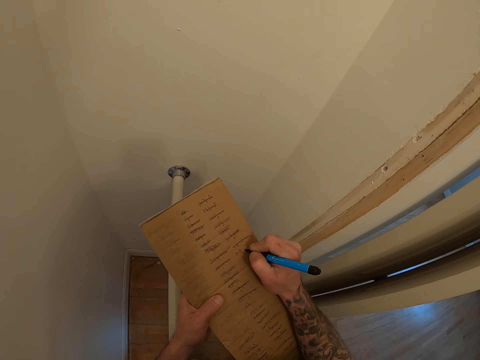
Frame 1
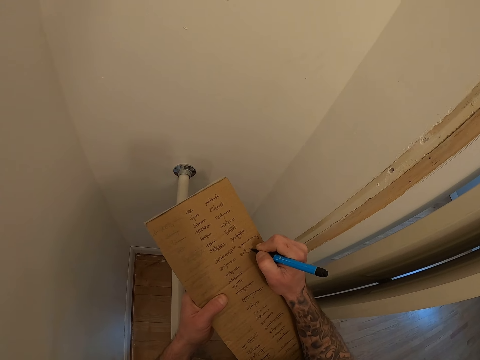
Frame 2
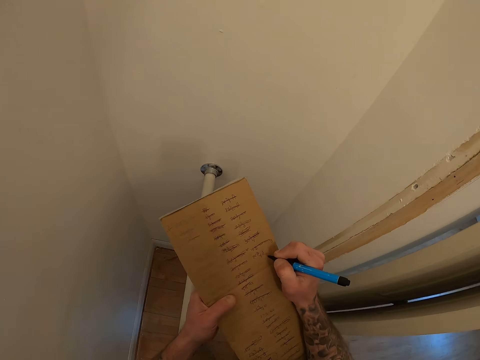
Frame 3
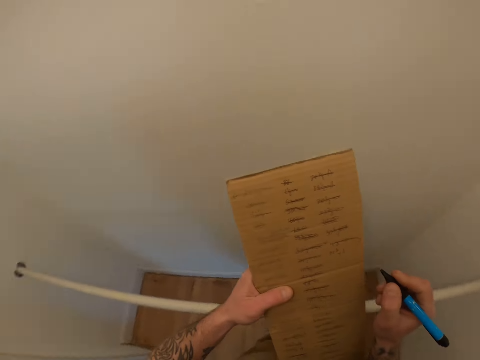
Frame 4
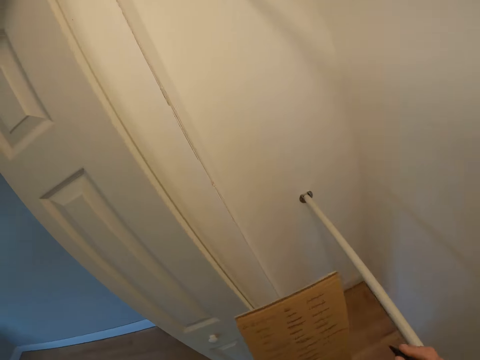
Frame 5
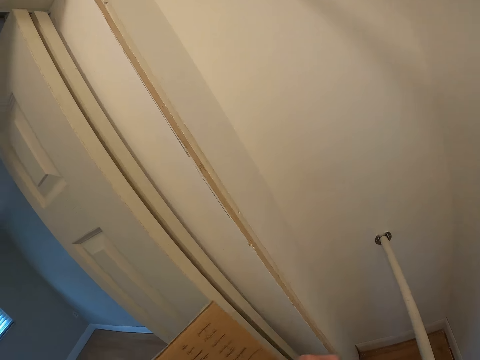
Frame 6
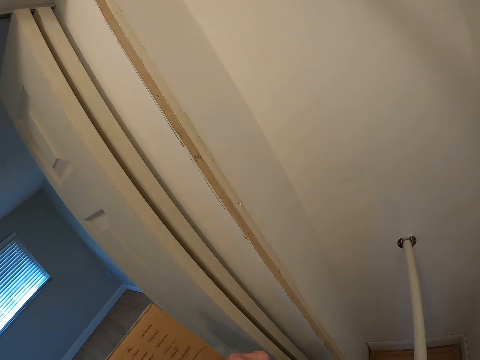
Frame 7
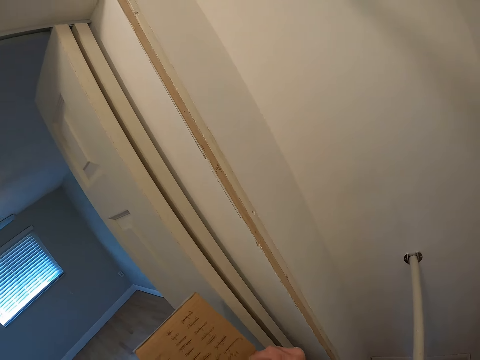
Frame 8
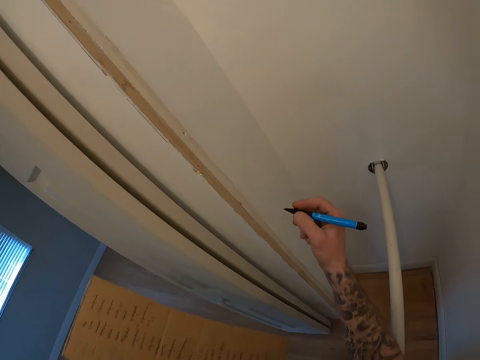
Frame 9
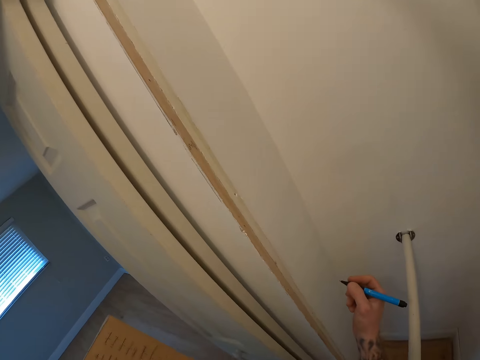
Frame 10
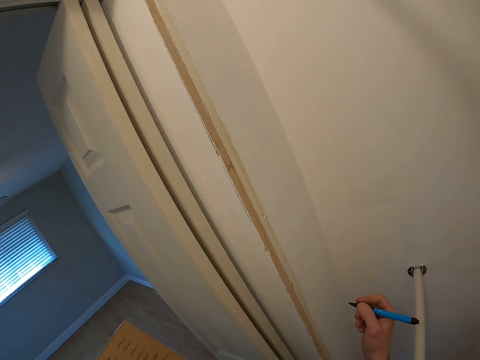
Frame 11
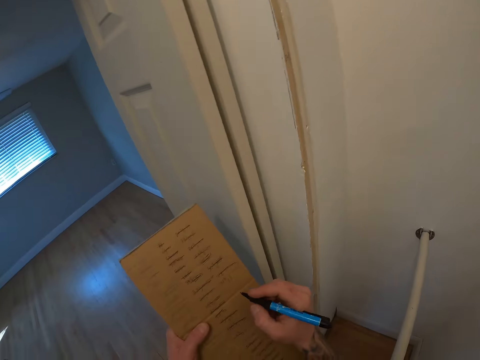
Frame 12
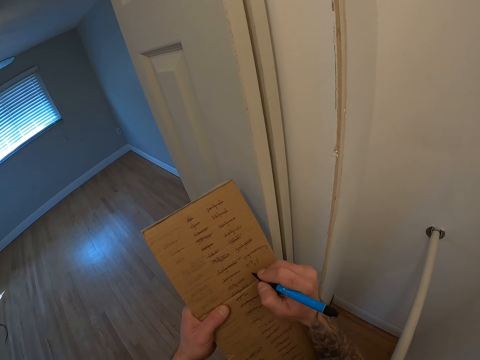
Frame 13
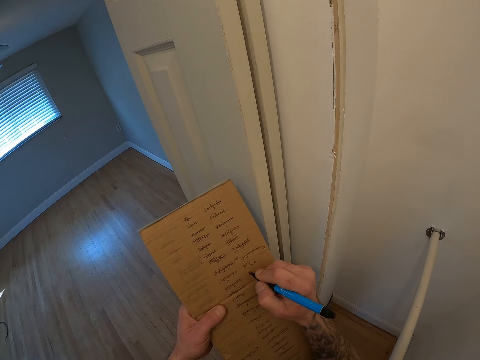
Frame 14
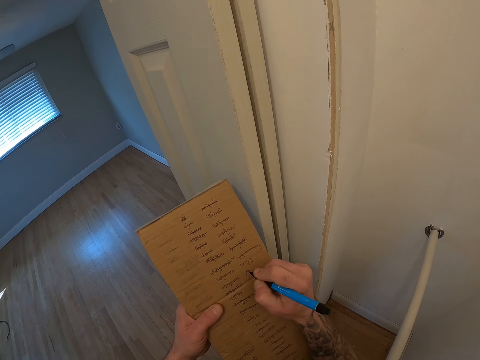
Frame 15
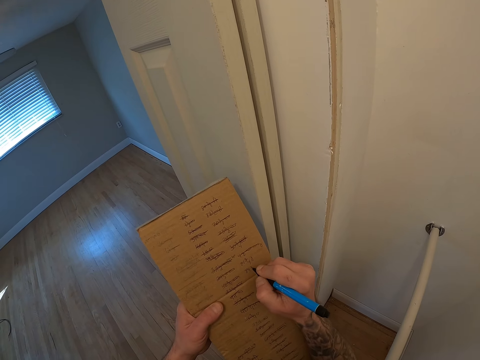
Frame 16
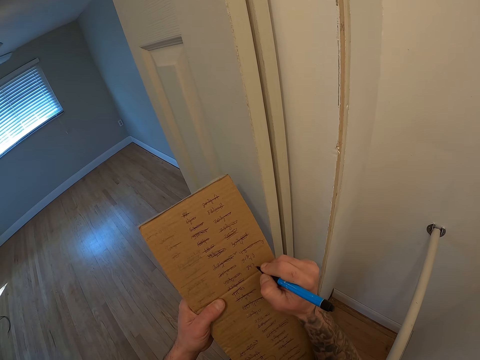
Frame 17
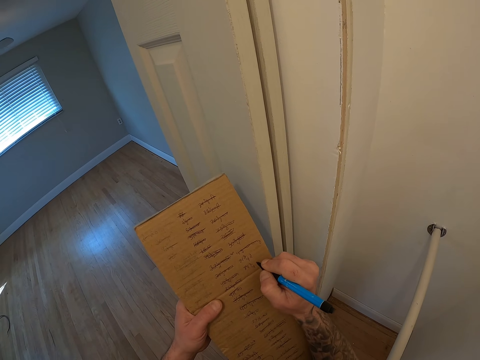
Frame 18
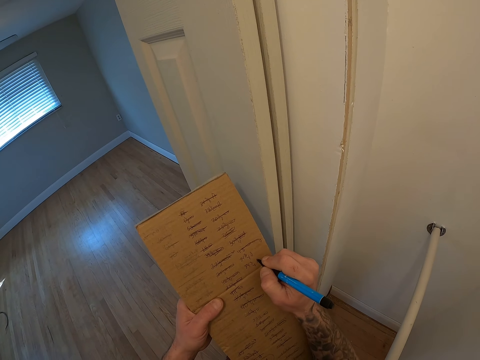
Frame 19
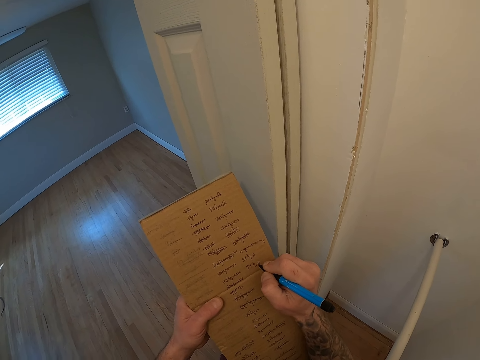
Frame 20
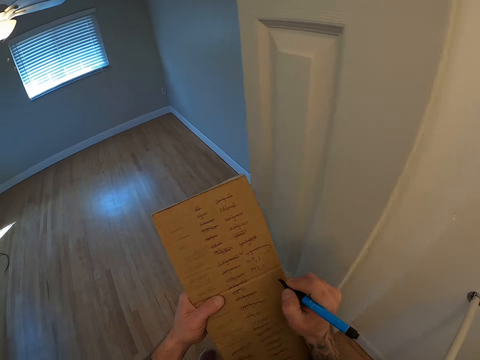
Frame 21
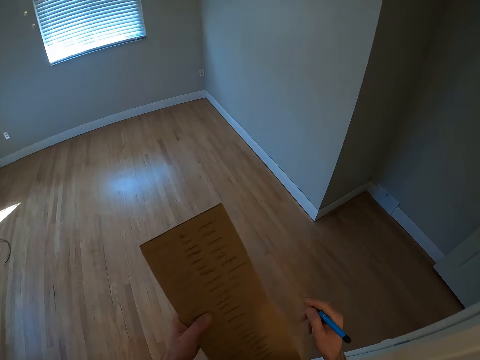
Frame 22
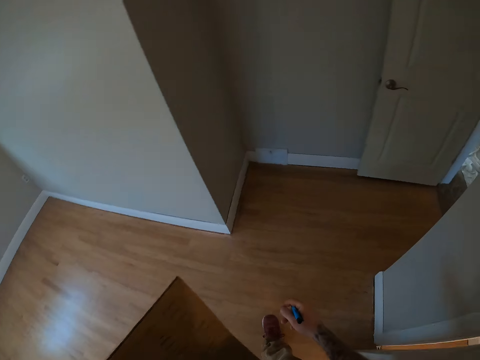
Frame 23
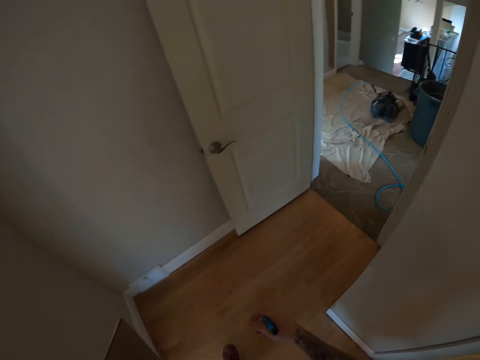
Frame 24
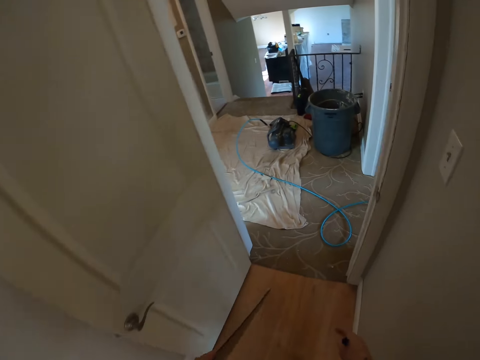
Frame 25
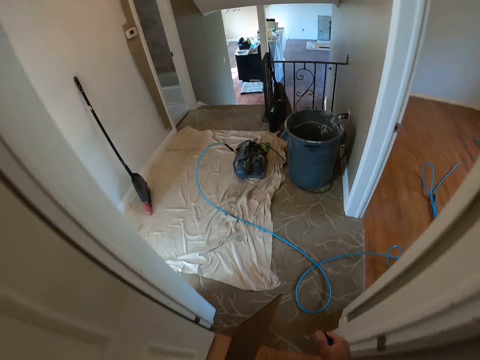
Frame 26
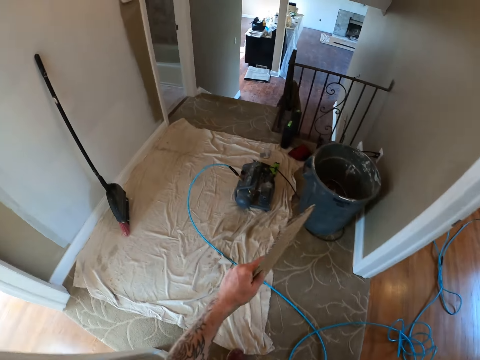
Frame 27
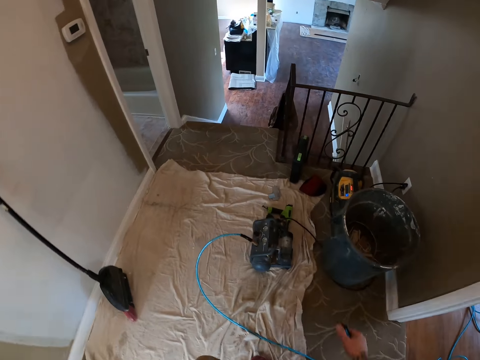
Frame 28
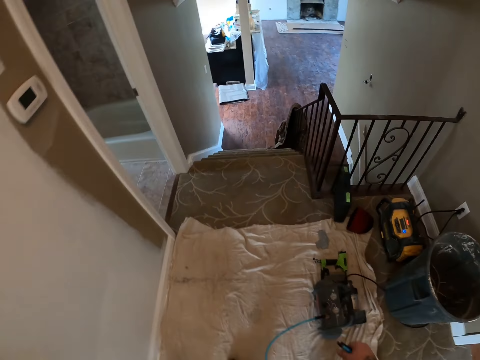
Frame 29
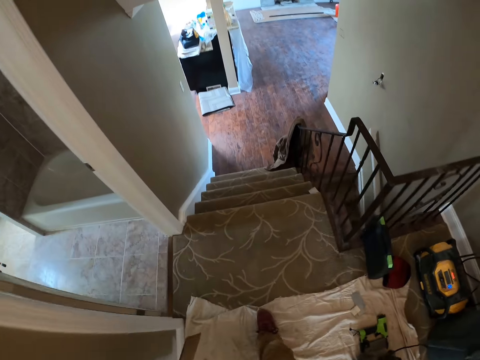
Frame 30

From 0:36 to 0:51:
The camera wearer turns around. They lift the hand. They write on the carton. They walk in the house.

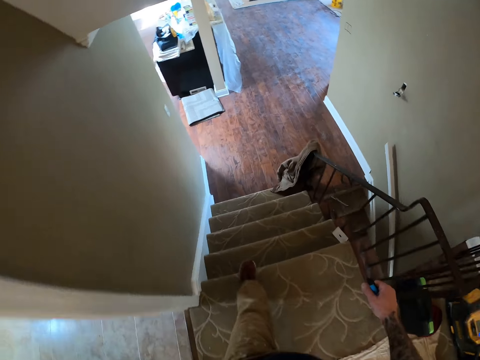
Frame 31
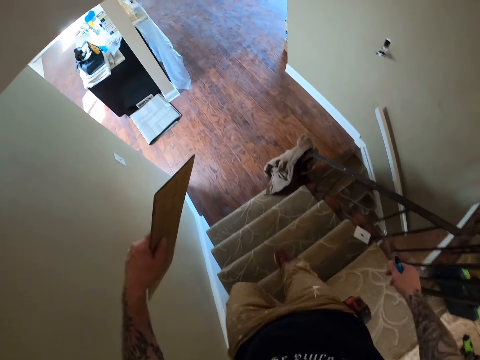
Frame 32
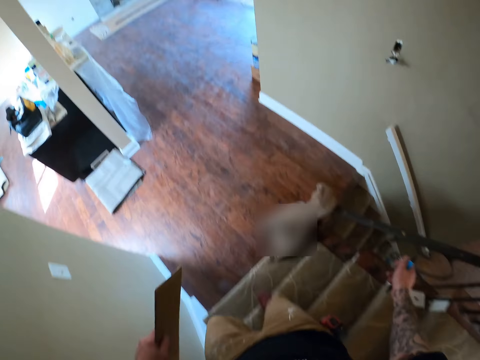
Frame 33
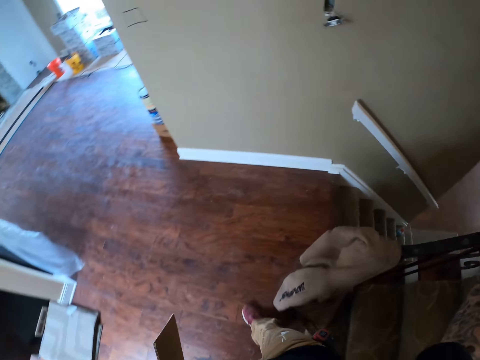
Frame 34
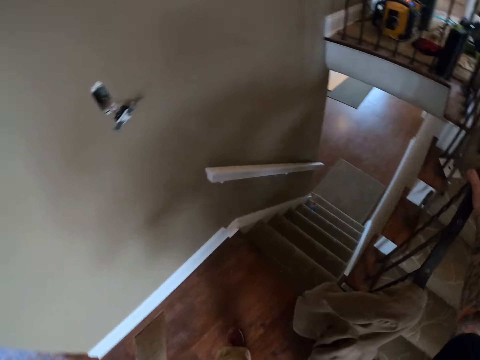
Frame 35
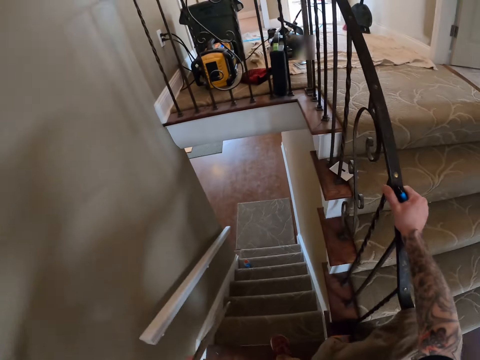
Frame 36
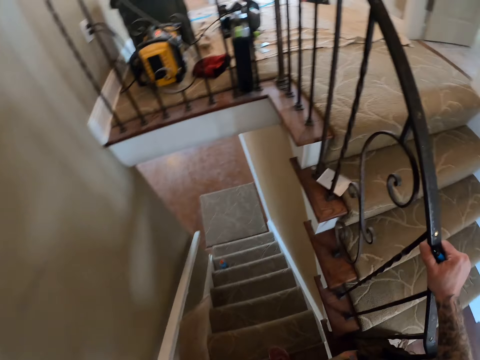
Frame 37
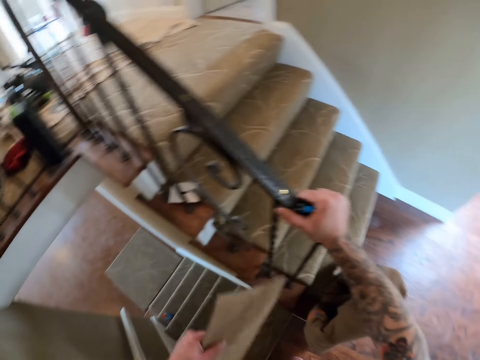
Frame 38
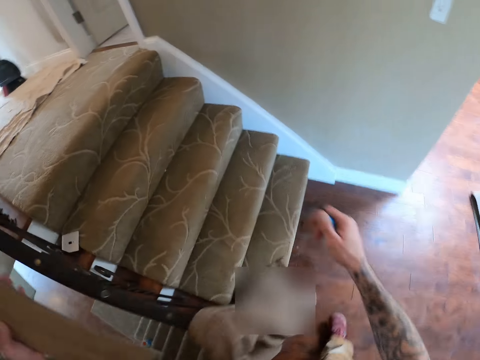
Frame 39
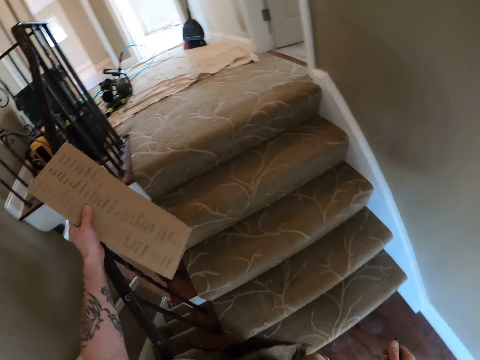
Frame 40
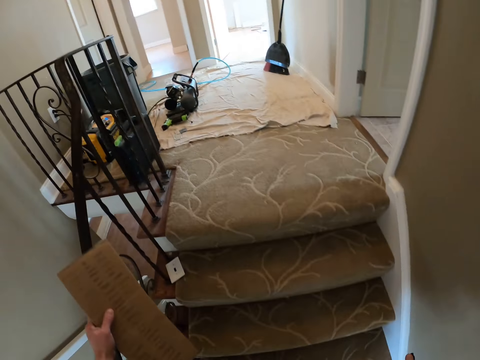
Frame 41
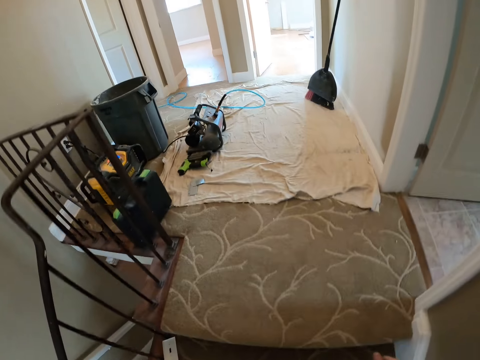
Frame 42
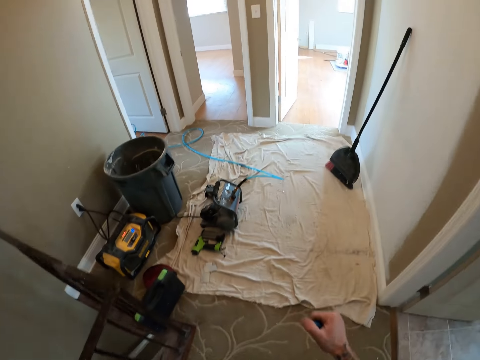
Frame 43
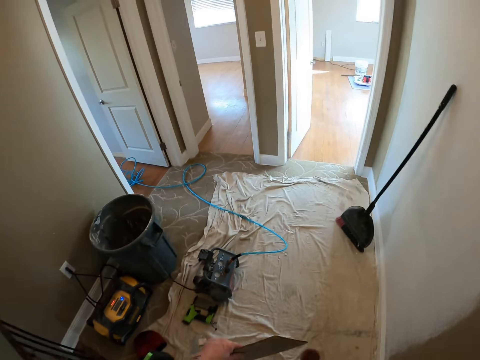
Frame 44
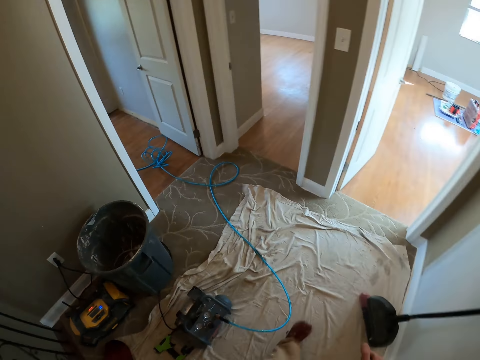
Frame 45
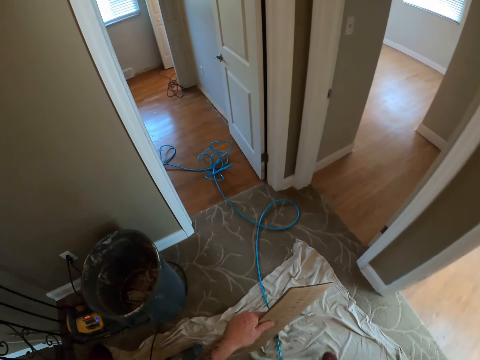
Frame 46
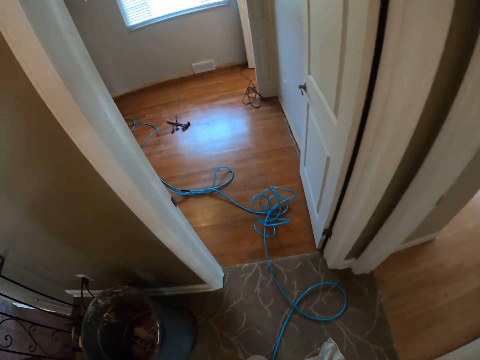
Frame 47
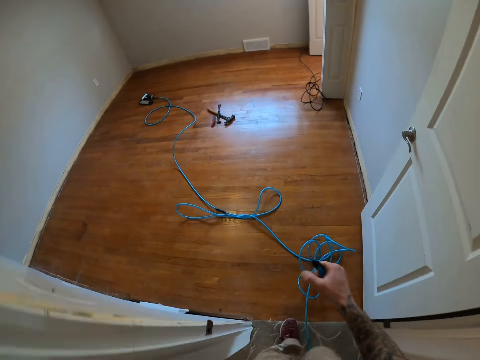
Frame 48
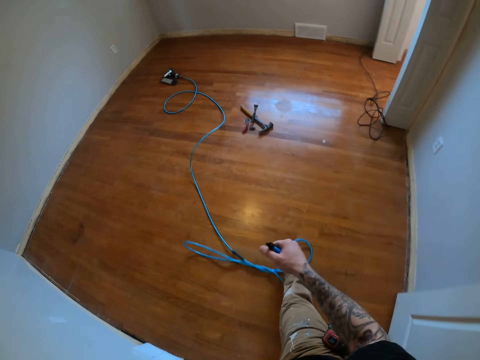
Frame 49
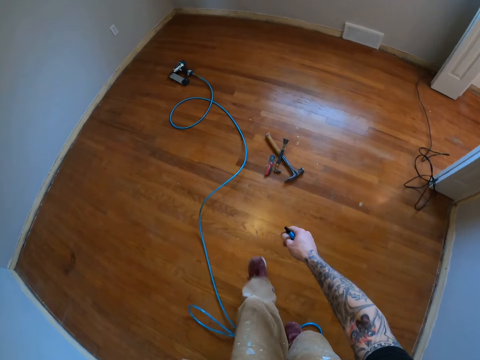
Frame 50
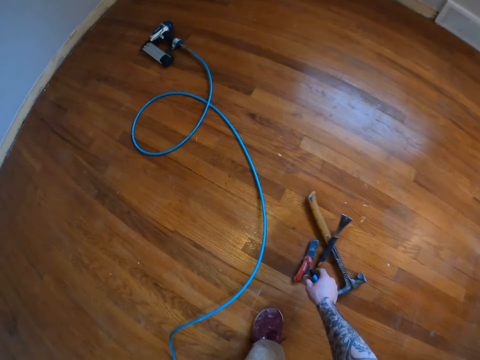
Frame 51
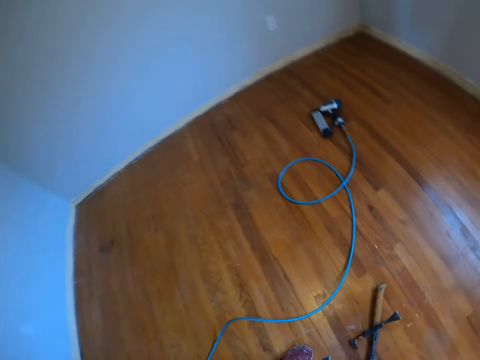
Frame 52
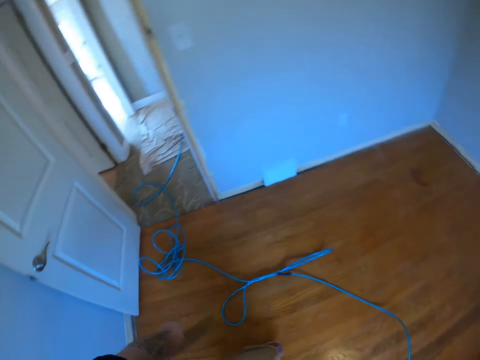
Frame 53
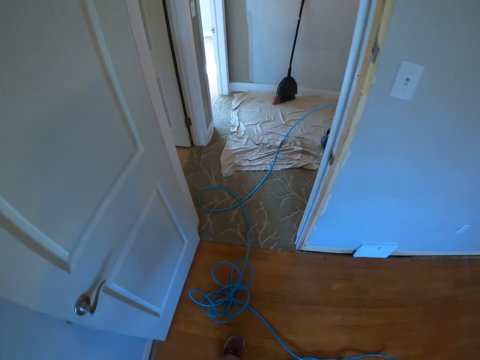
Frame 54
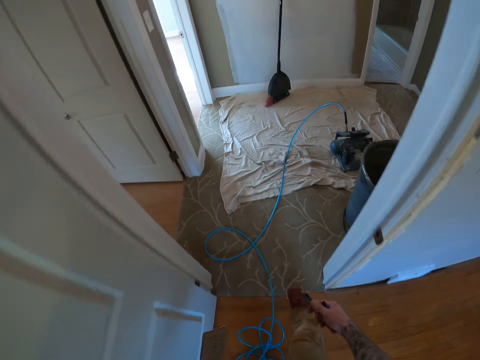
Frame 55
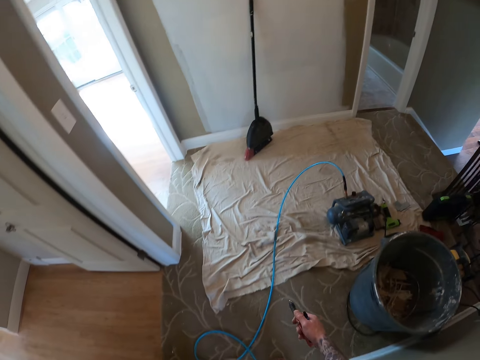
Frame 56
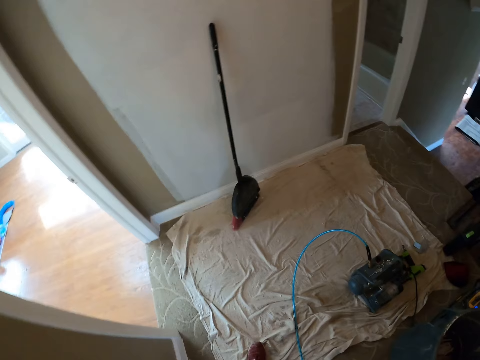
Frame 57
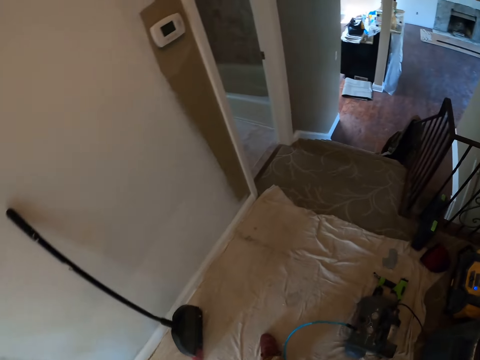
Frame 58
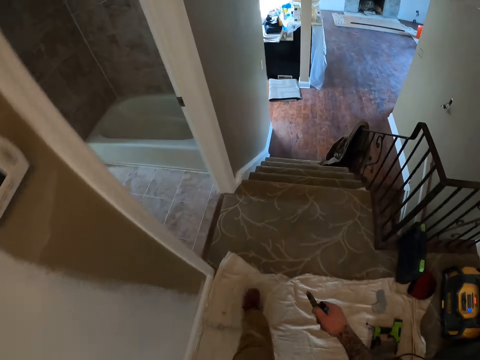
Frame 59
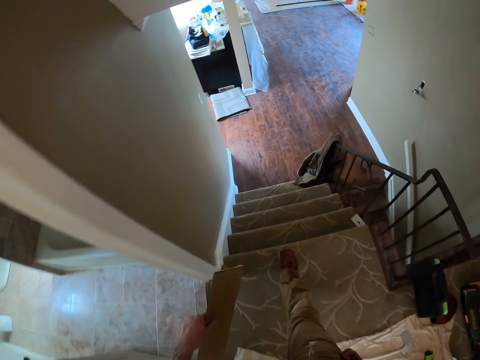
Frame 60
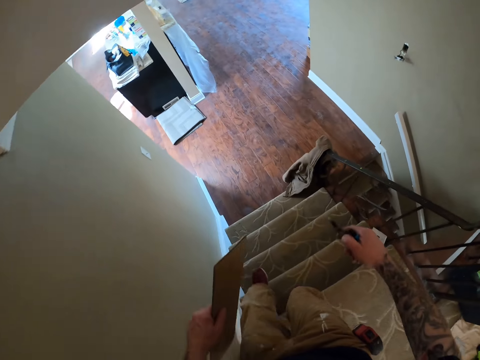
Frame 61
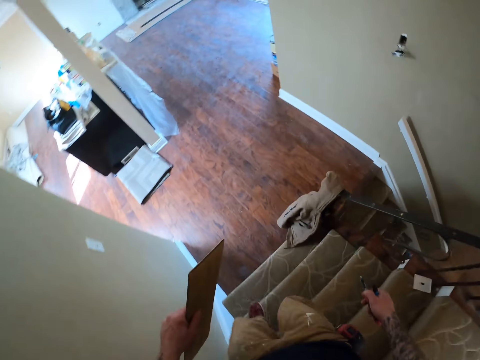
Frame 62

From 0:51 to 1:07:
The camera wearer touches the stair railings. They take a mark pen. They walk in the house.
